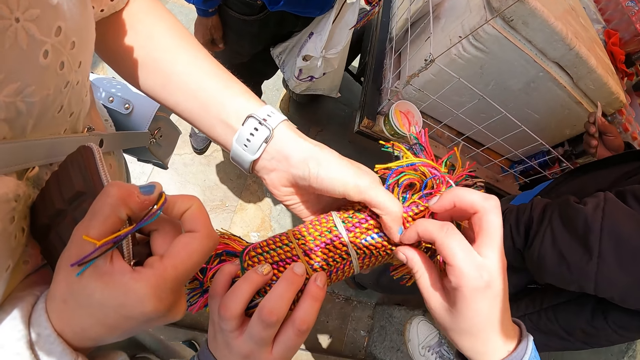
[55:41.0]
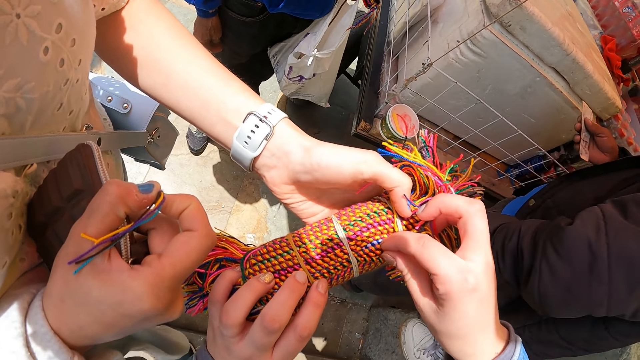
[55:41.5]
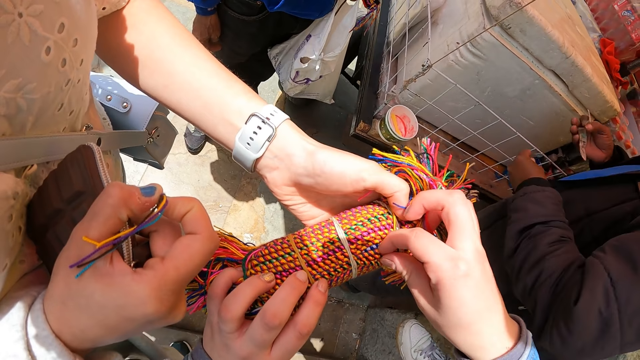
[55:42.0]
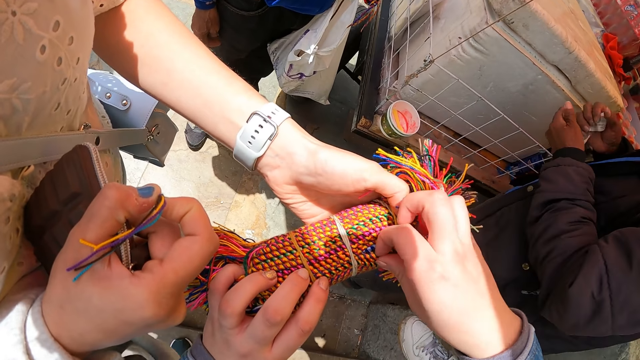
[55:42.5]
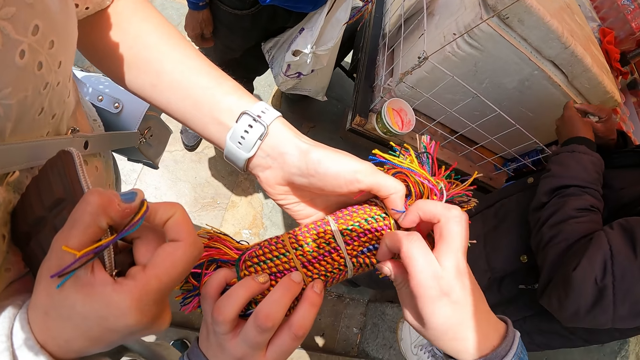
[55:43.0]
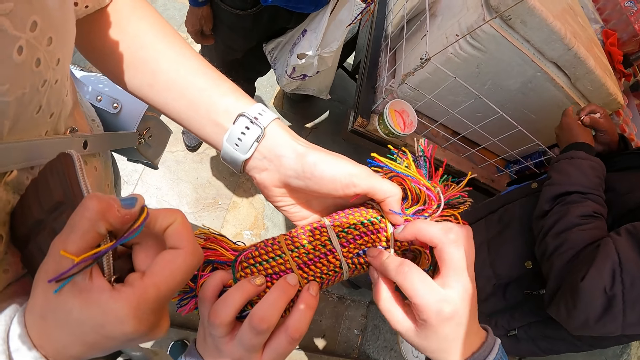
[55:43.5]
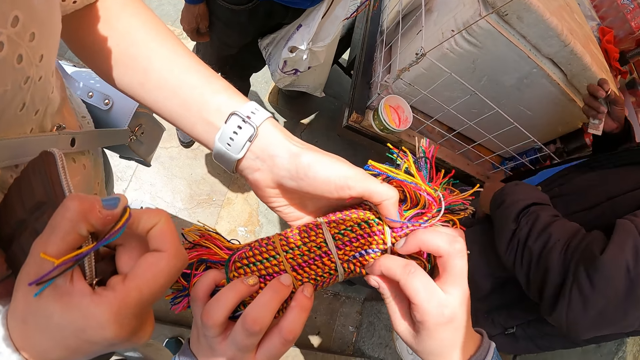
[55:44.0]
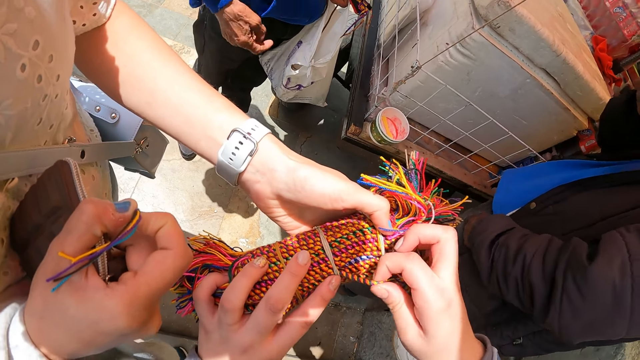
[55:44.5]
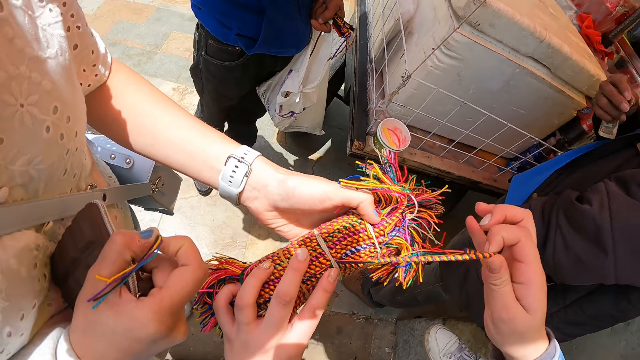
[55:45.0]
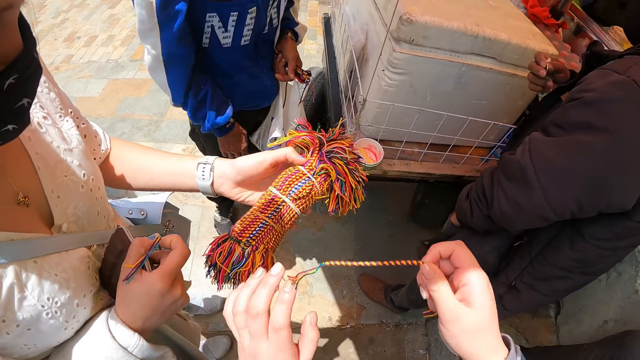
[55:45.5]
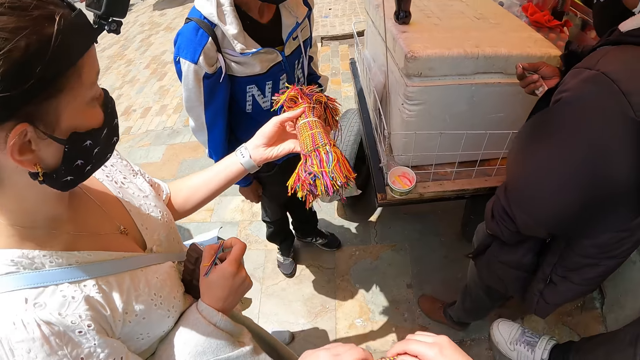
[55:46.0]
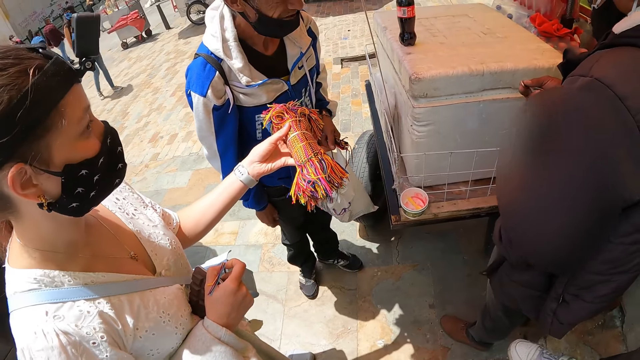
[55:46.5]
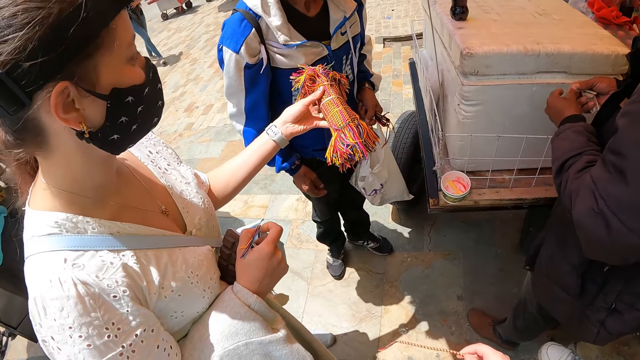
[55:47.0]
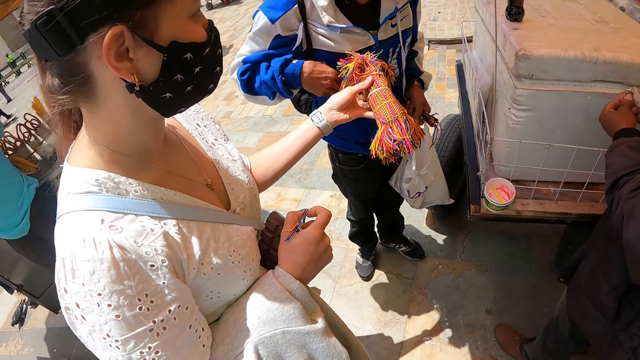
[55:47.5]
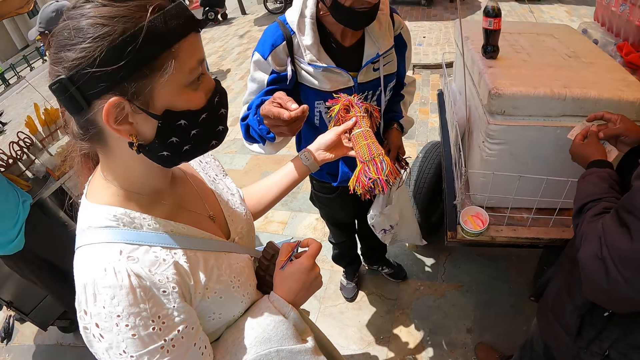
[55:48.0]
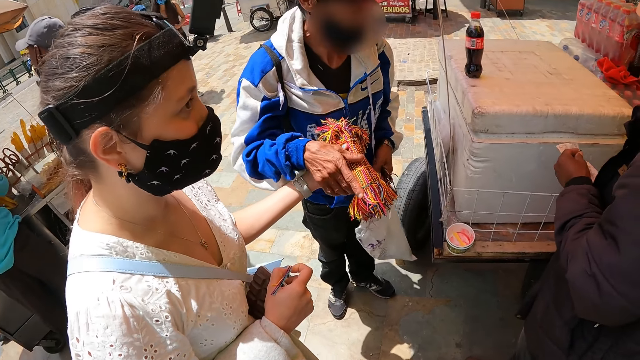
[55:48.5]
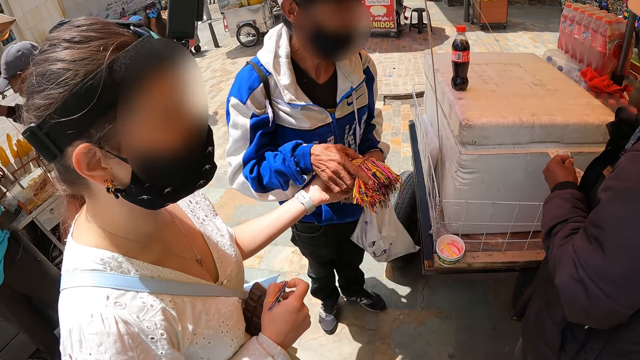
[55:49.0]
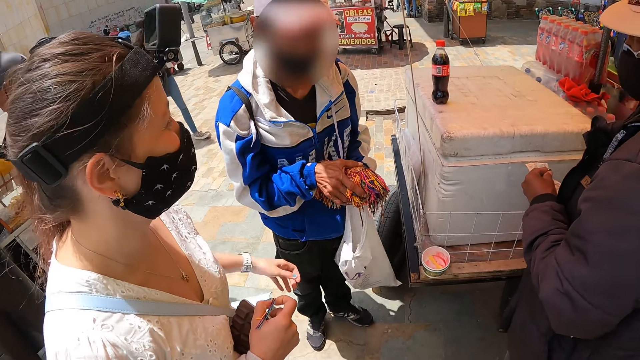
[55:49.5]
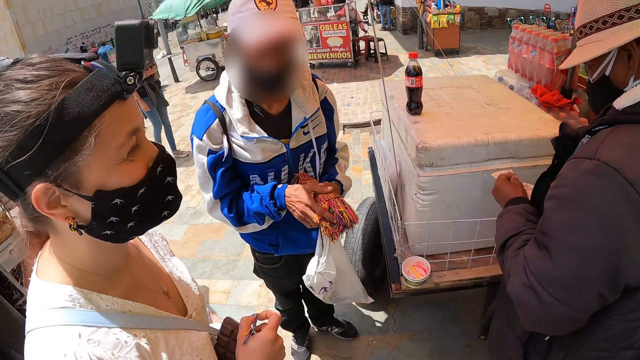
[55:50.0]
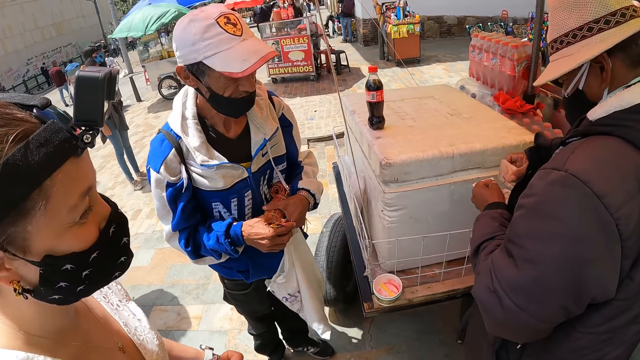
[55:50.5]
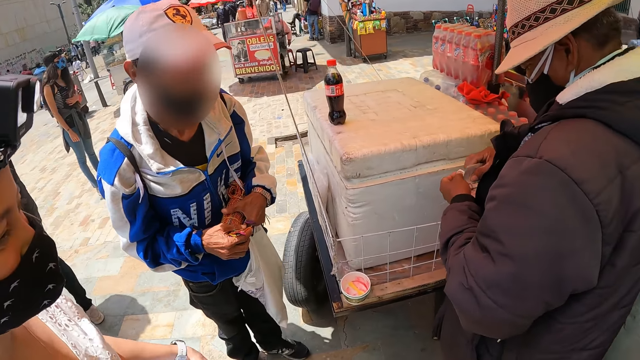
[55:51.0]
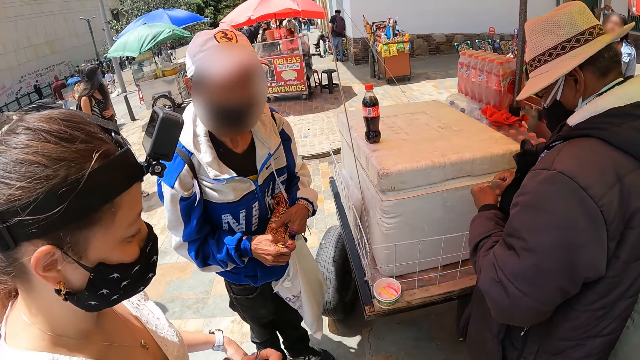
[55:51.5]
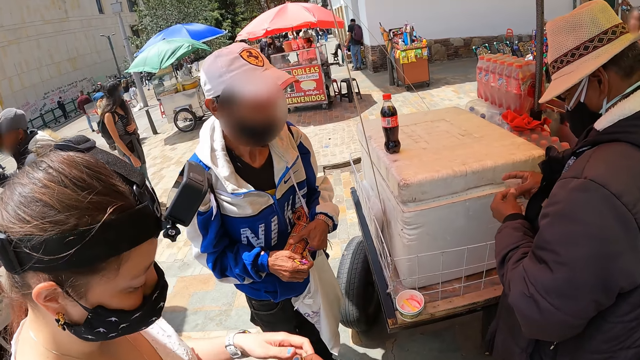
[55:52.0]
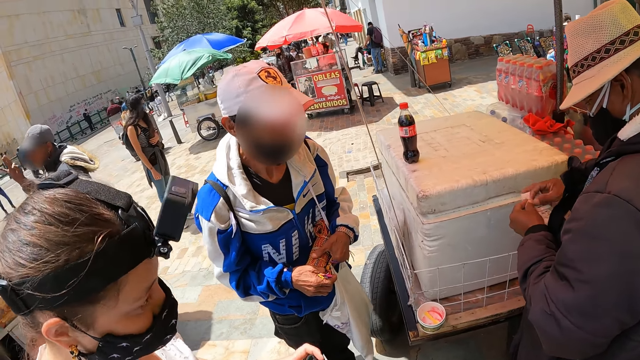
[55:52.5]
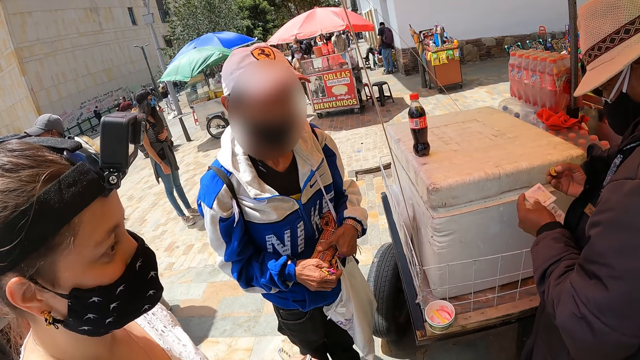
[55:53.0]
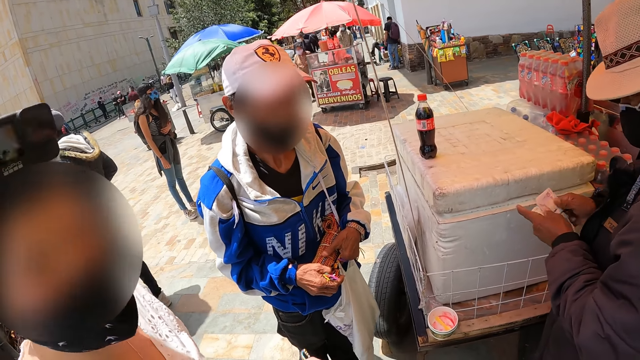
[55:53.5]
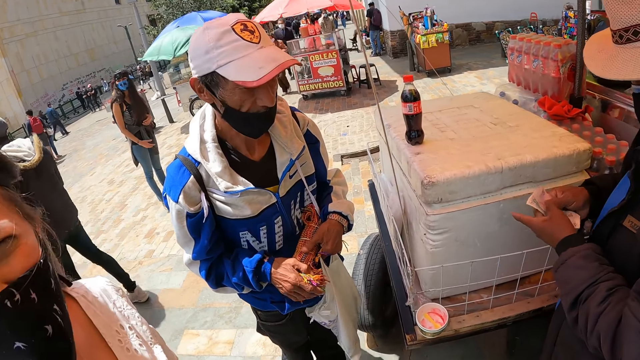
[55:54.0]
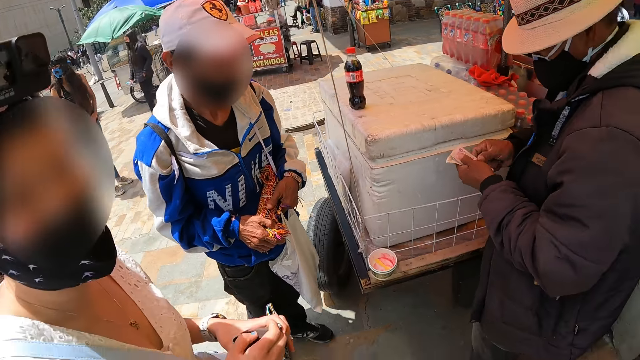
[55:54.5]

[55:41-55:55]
The camera wearer takes a bracelet. They pull out the thread. A woman hands a man bracelets. The man takes the bracelets from the woman. Another man counts money.

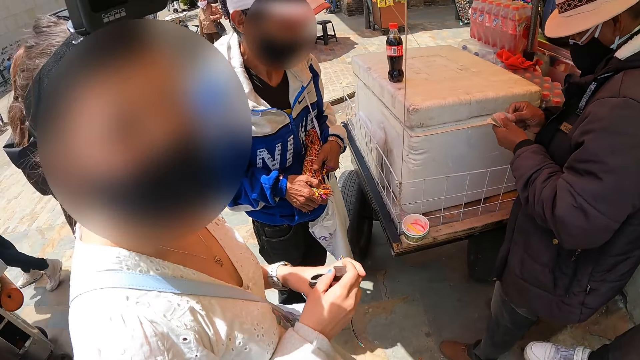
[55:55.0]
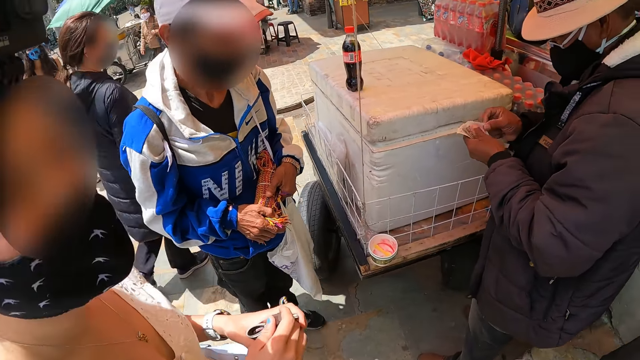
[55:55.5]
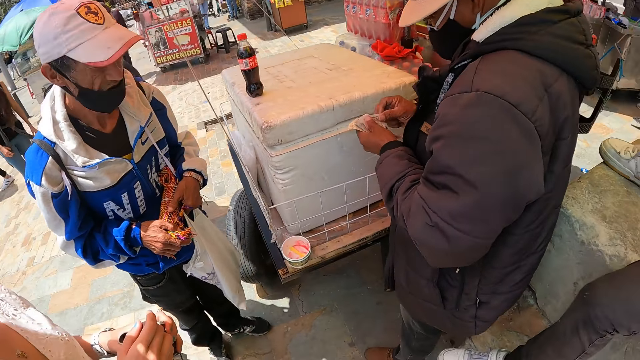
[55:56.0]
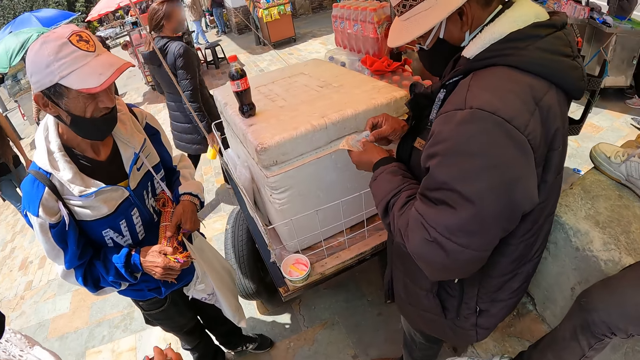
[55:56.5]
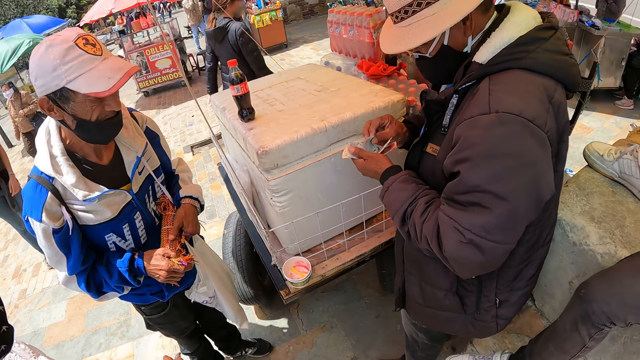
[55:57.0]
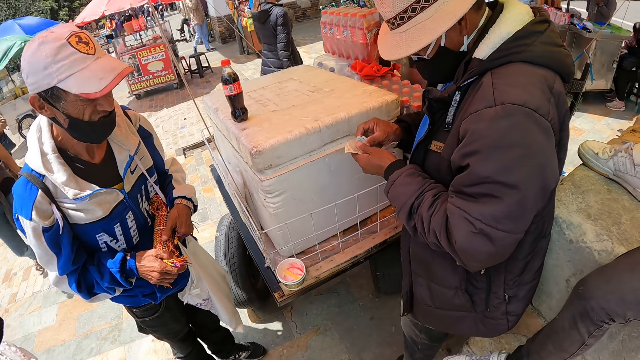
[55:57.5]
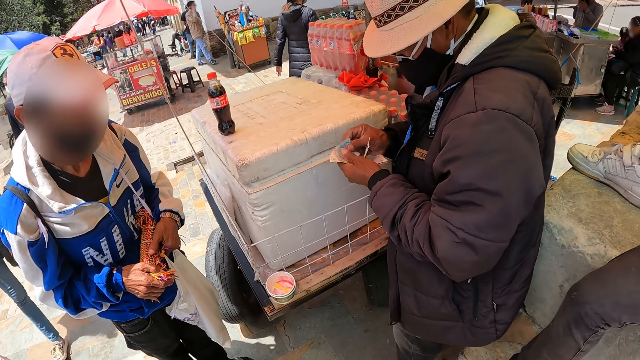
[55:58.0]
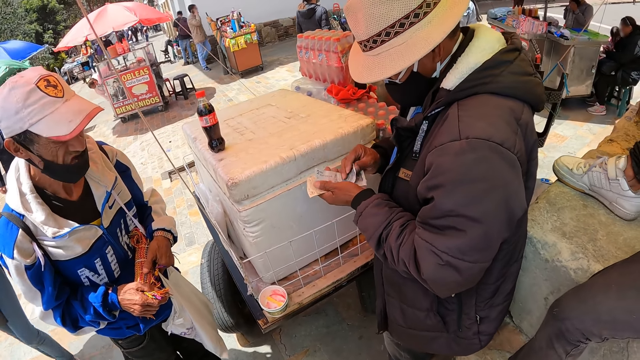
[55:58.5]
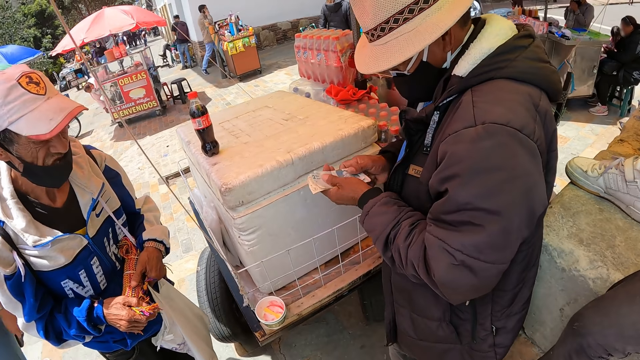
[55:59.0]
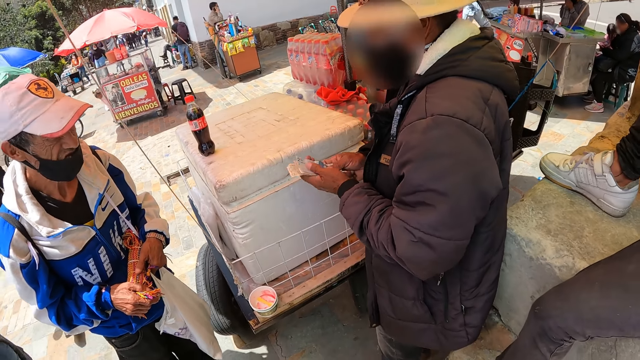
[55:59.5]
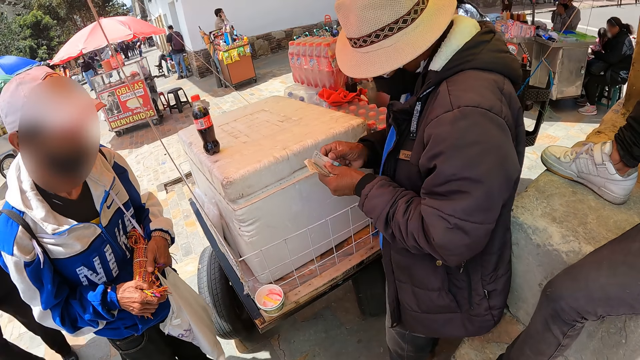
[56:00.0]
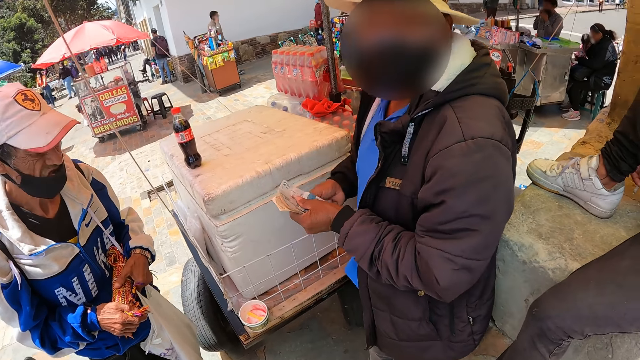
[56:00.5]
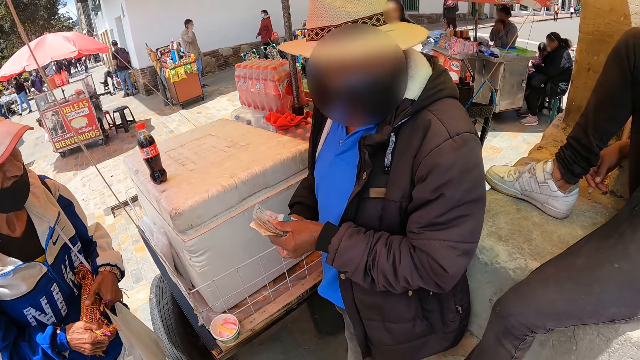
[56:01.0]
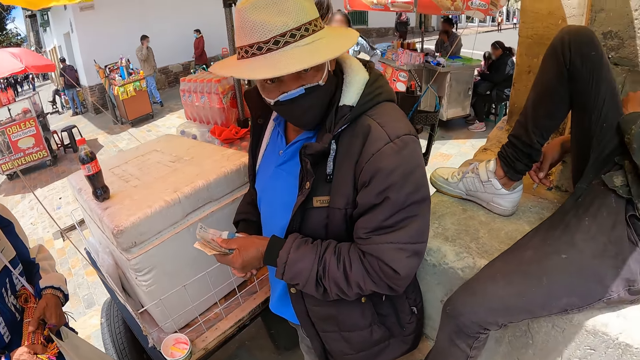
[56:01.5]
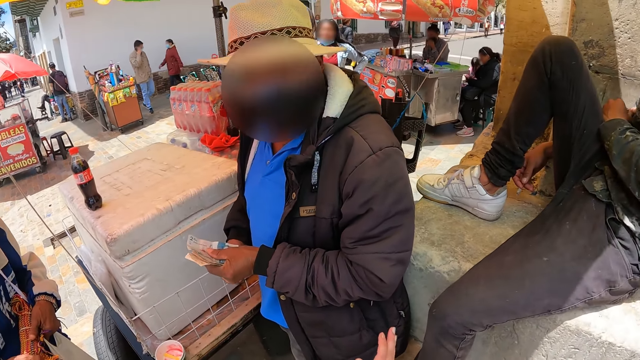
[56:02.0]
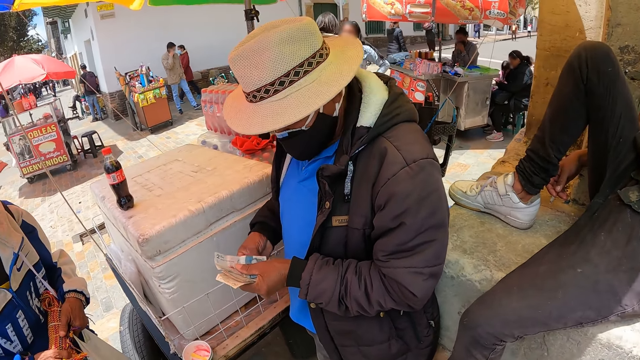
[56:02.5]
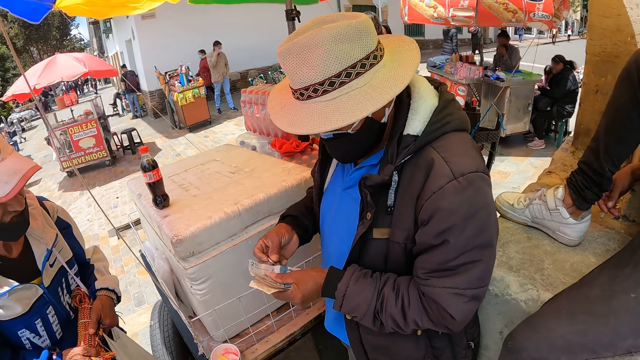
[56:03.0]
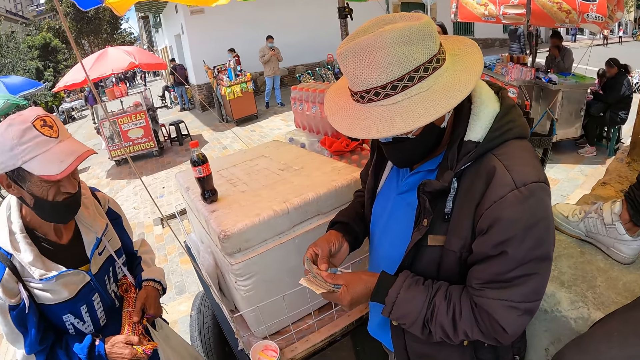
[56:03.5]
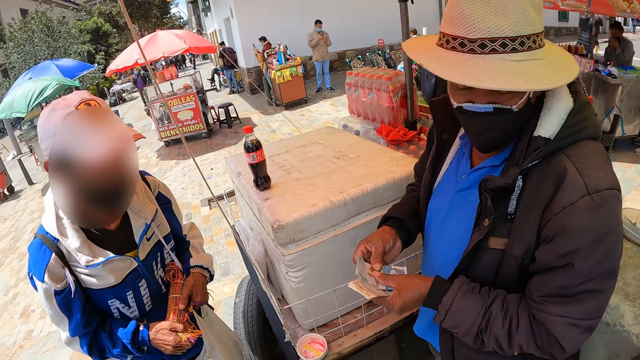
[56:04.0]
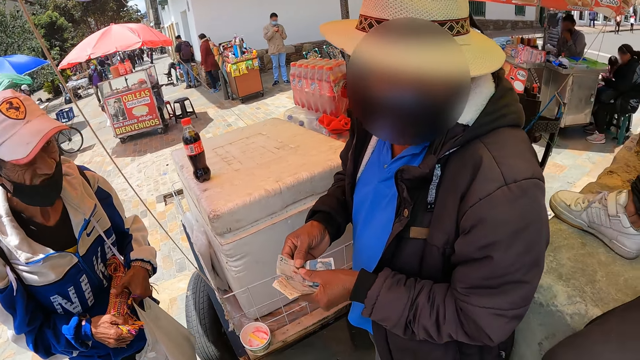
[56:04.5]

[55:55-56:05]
A man counts the money. The man converses with the camera wearer. The camera wearer moves a hand.
